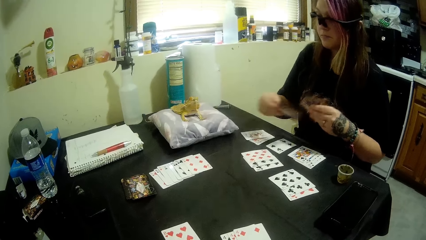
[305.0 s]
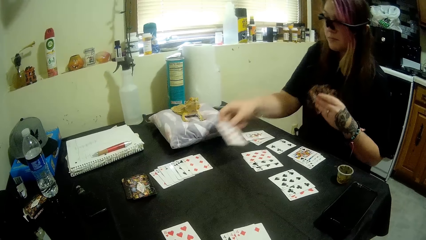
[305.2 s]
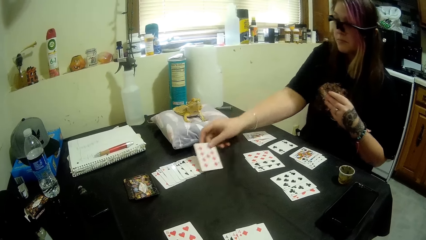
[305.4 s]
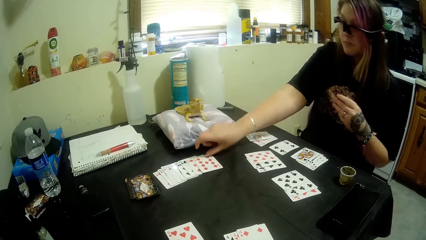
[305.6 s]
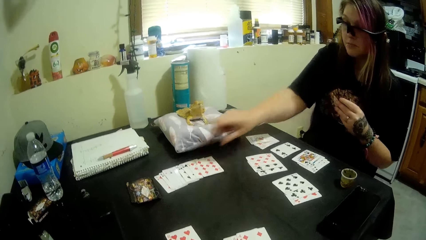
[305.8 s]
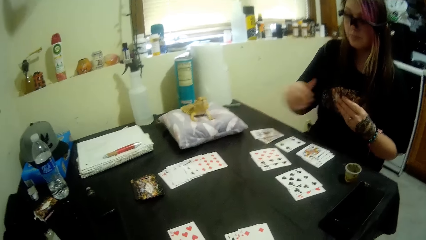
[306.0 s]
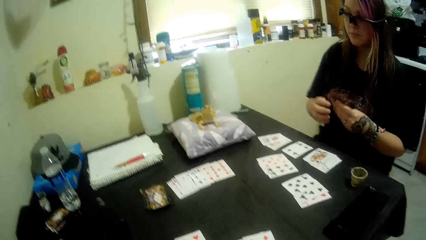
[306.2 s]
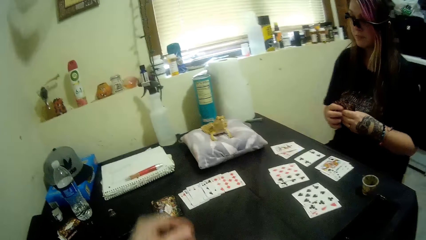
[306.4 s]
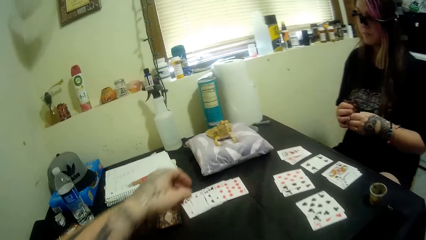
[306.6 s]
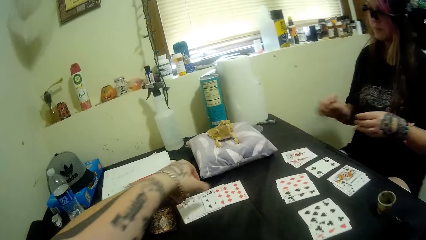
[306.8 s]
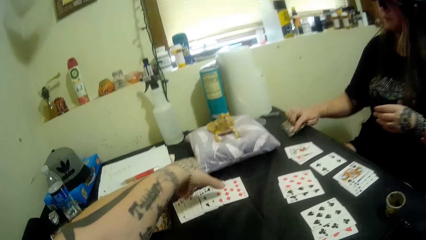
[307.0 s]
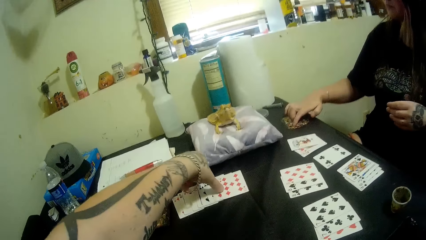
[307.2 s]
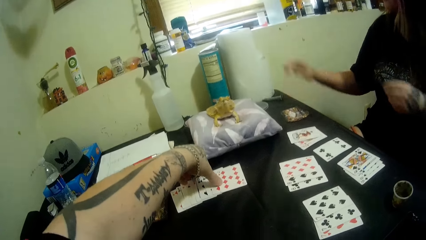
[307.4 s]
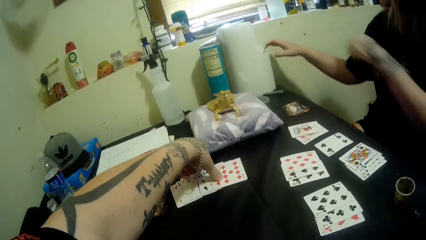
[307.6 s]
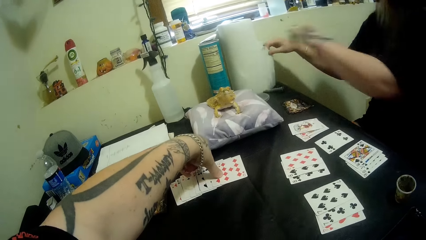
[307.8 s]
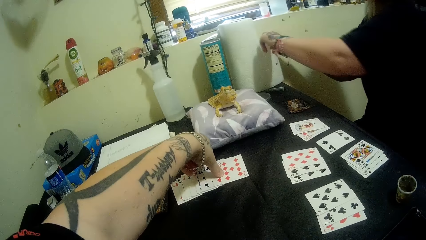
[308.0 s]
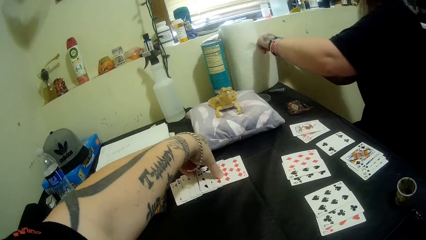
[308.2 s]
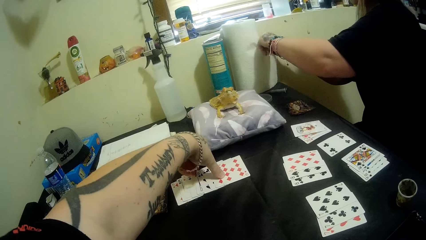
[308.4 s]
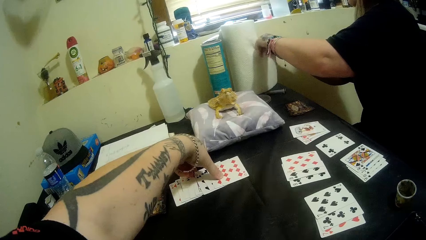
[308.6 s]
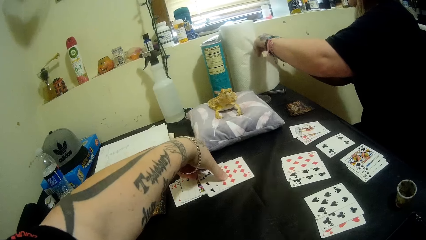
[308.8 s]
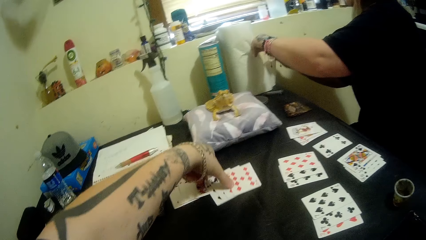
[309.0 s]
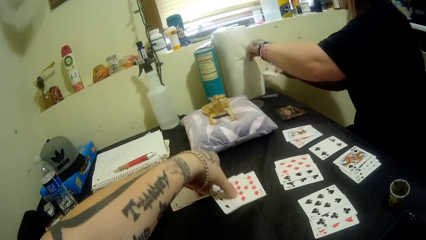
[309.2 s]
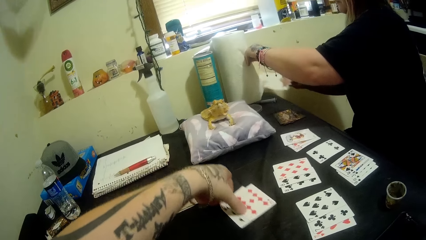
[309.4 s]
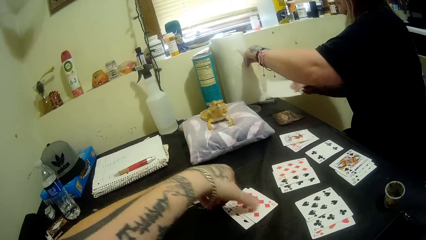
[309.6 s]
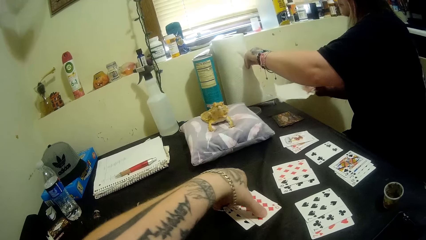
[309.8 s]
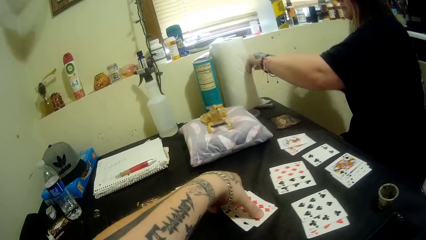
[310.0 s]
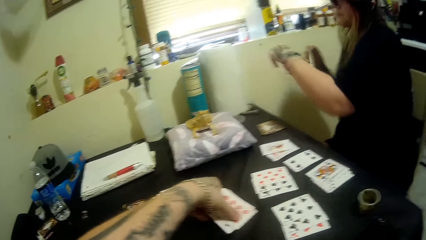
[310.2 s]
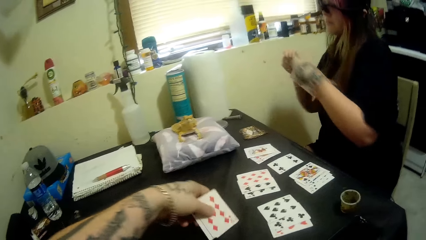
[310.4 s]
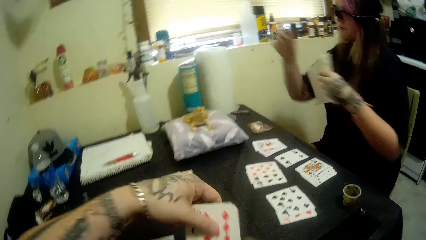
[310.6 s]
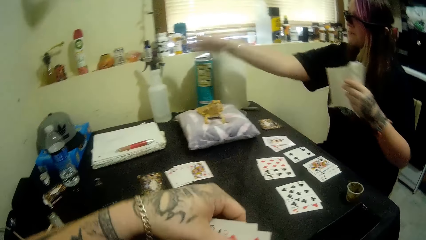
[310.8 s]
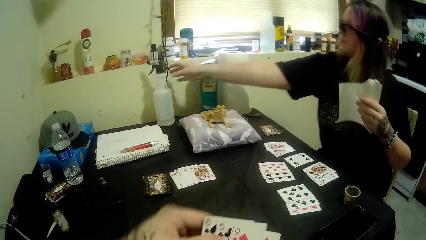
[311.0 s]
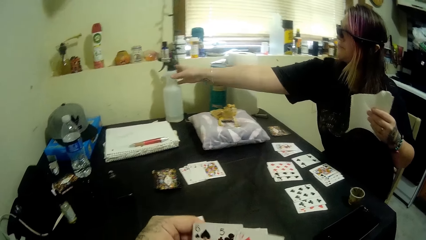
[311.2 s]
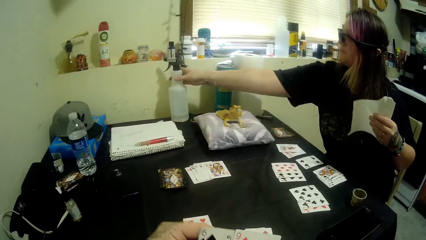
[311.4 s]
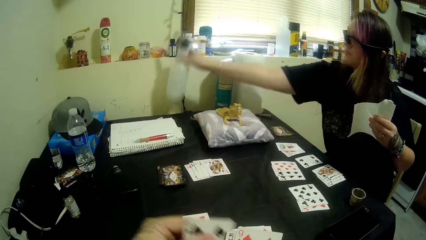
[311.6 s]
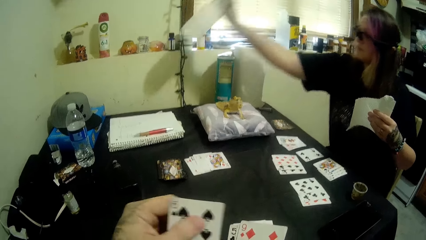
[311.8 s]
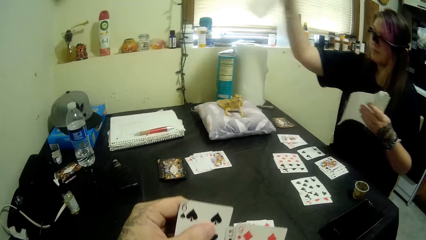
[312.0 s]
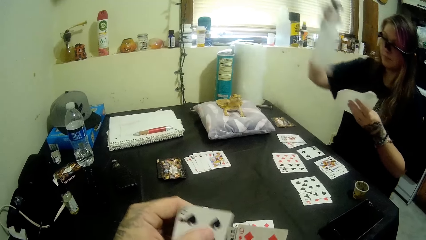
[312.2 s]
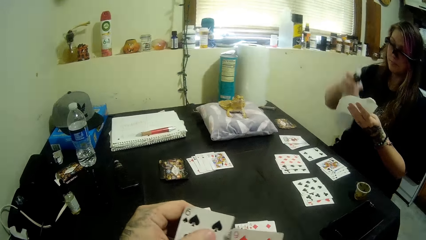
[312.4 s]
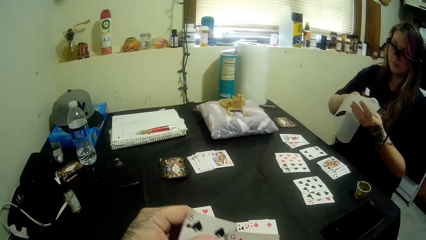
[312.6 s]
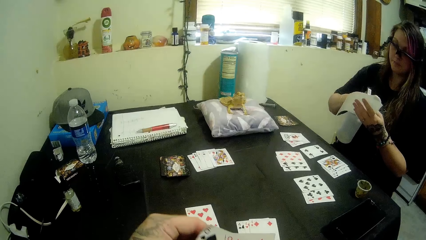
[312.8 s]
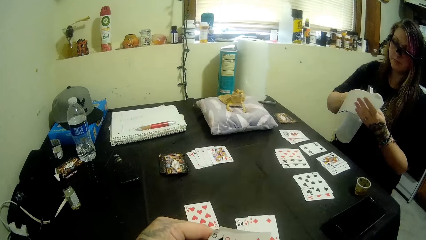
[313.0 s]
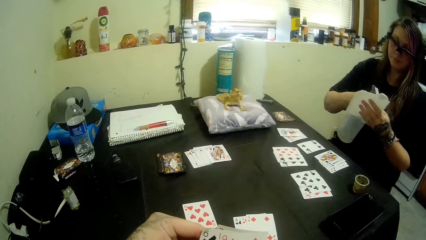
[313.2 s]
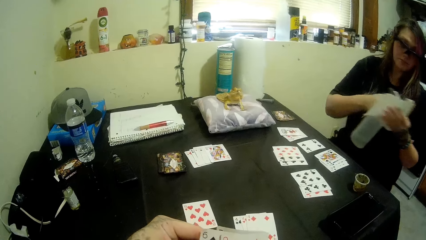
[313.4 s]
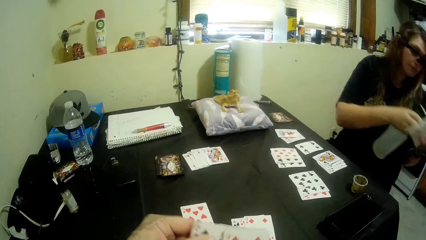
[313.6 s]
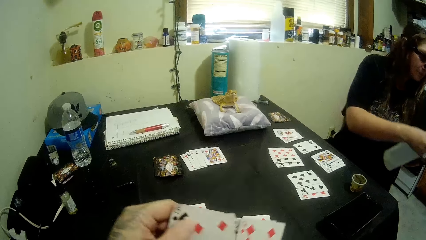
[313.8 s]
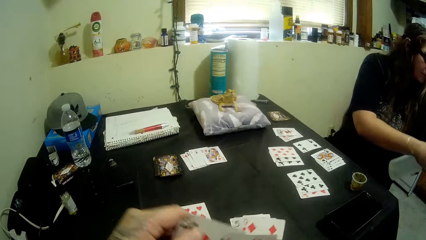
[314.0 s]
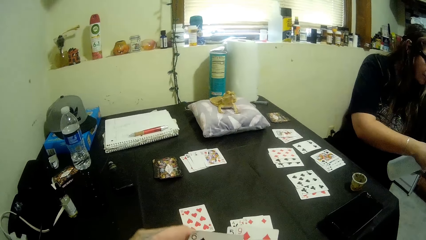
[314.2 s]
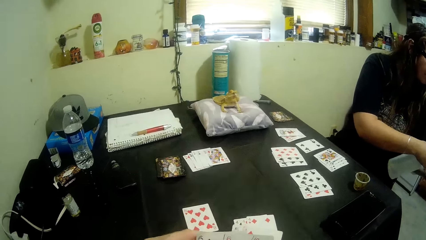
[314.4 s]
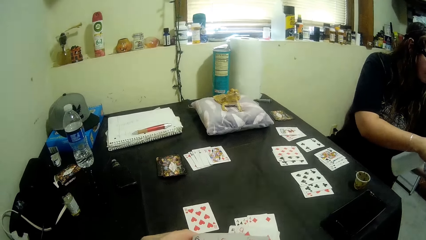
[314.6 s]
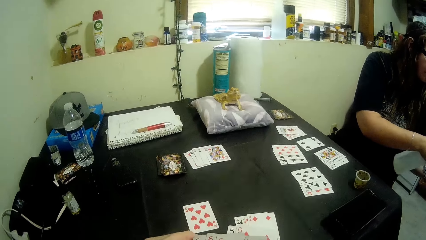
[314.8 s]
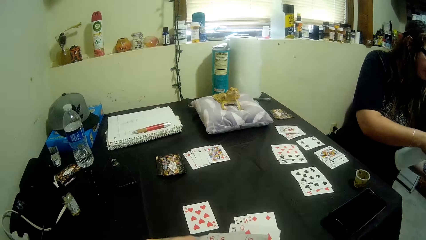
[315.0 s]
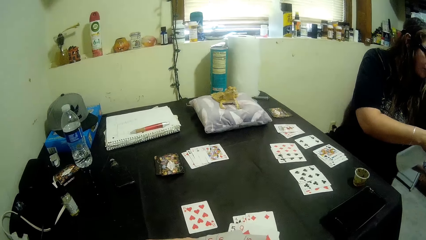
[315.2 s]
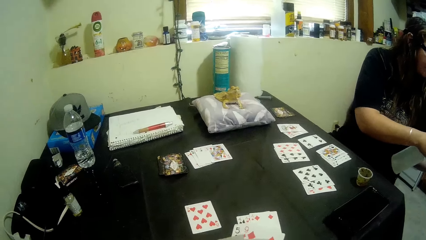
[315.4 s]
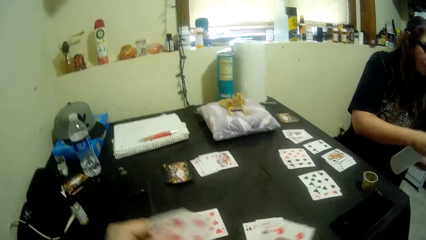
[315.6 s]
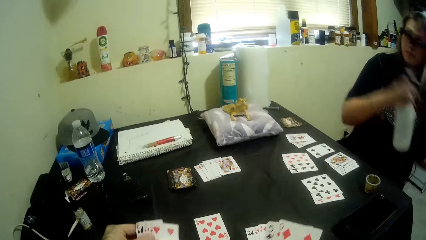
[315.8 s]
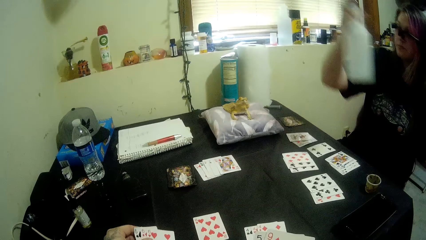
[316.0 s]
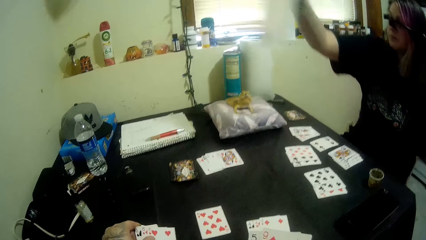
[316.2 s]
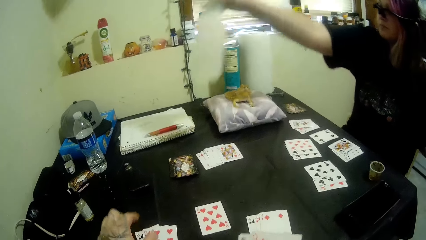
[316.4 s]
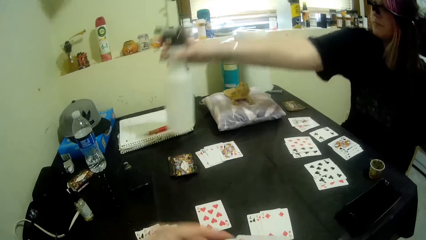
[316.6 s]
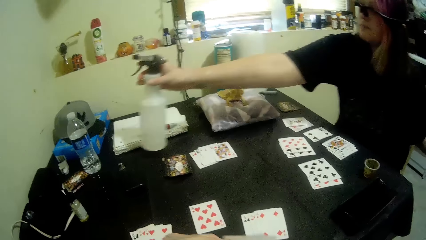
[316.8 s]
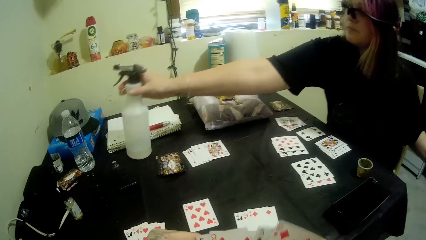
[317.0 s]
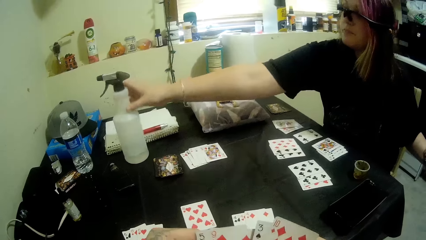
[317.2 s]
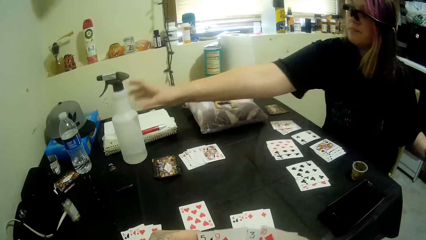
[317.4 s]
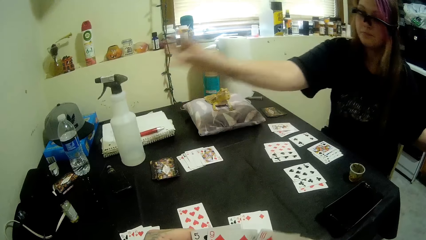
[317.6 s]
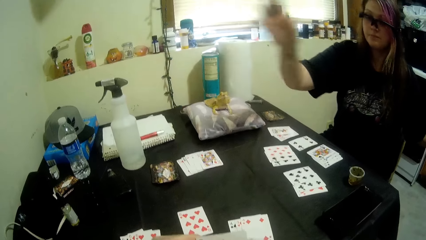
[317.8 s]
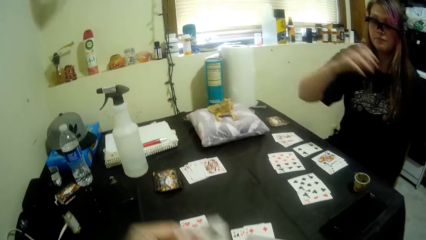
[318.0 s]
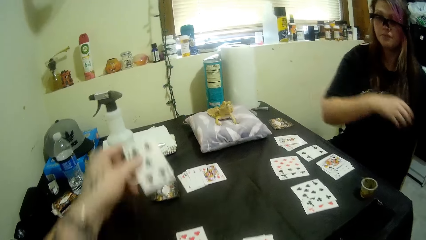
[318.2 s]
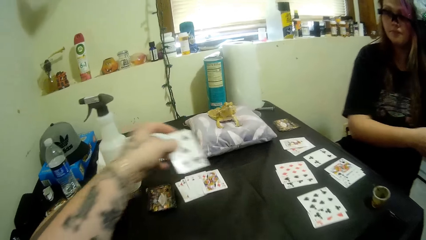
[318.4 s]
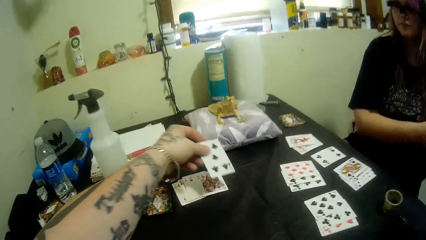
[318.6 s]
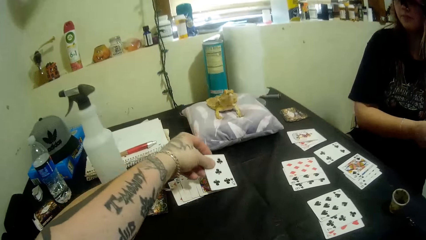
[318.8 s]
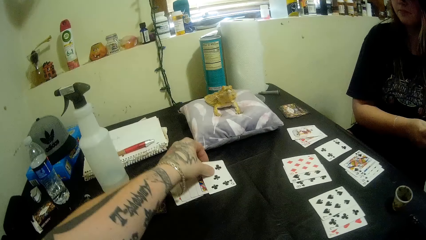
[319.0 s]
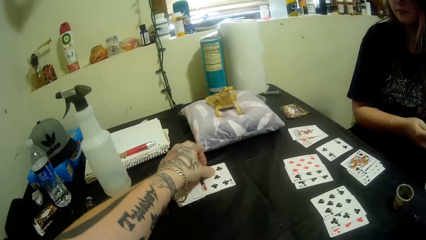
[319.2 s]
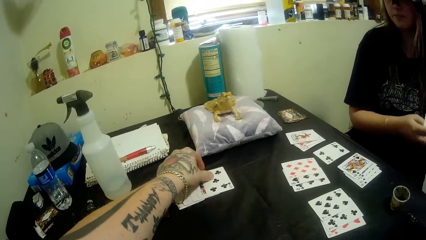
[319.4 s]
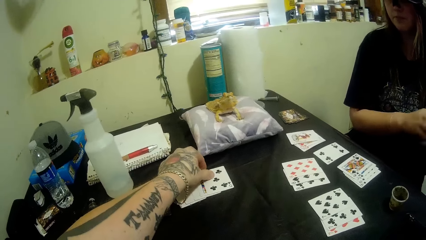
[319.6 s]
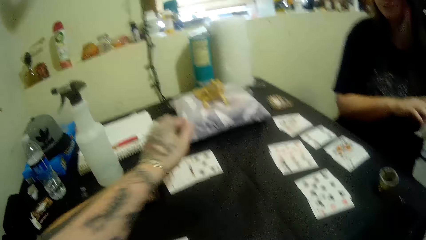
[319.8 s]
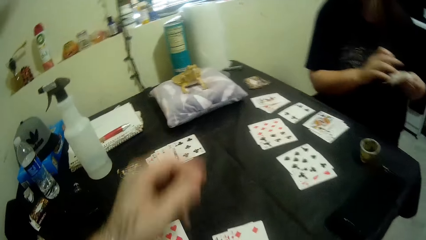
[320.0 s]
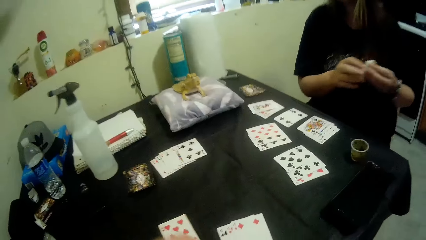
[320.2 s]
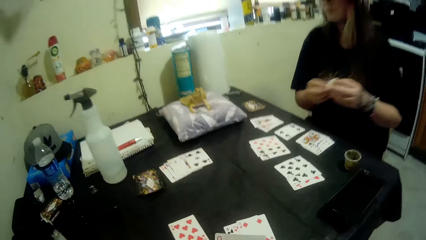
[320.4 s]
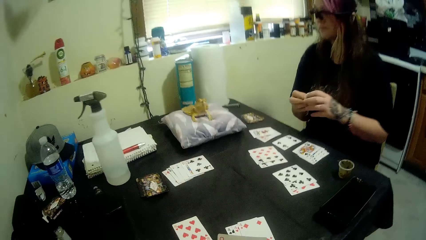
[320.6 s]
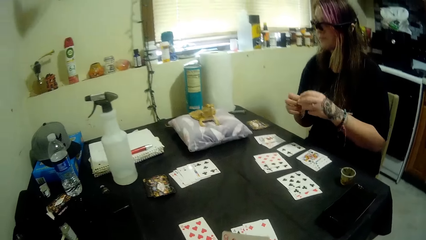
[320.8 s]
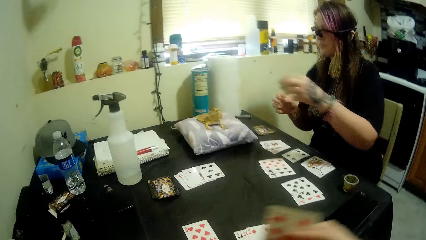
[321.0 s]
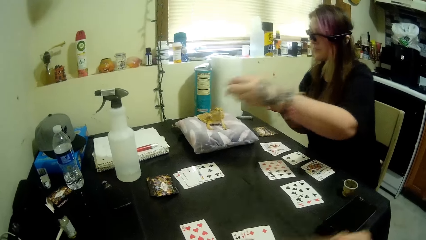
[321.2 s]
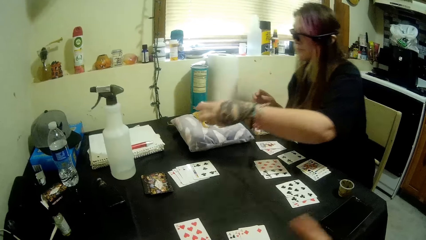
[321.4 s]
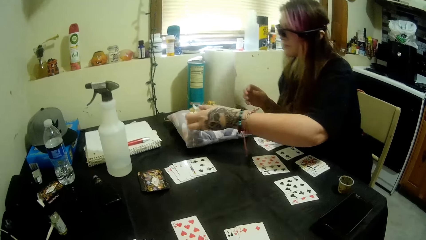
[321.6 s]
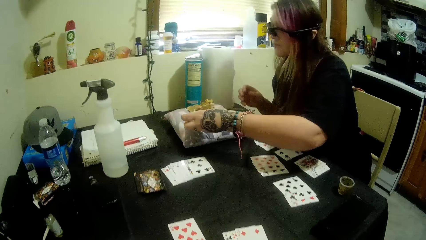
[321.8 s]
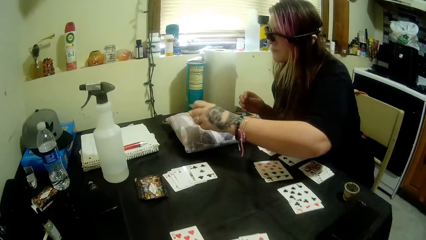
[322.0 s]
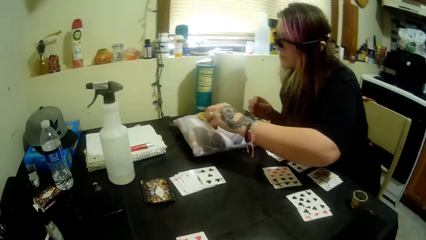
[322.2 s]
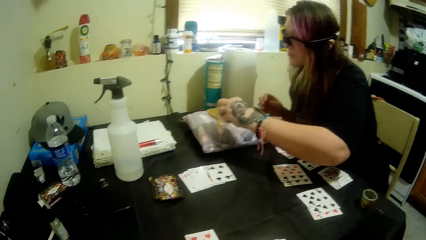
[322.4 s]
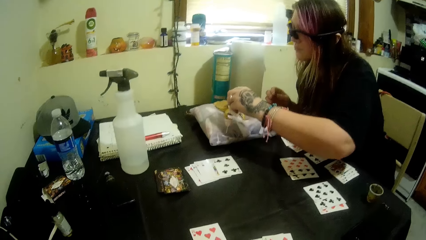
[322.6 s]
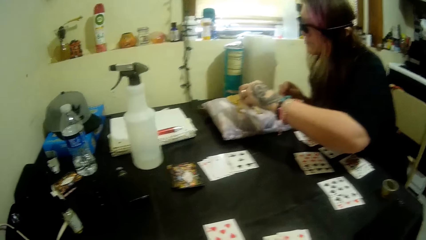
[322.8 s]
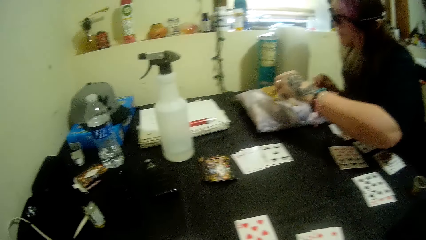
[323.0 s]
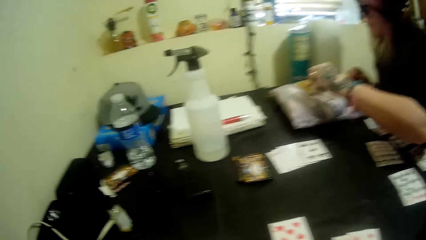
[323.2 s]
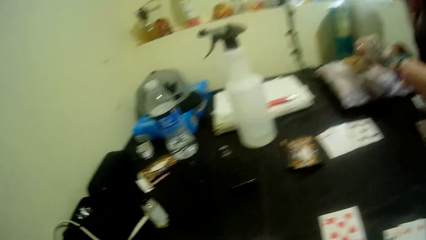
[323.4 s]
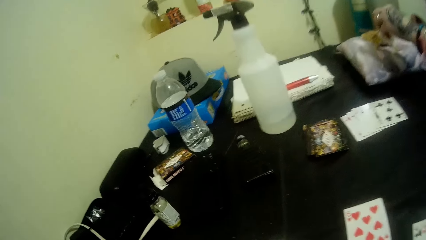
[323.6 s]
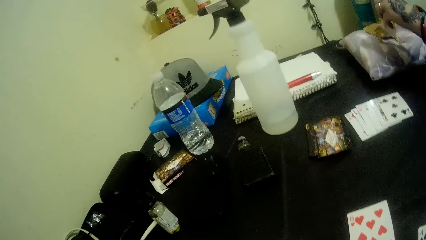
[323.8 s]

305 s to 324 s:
A woman drops the cards in her hand on the table. The camera wearer moves some cards on the table with his left hand. He picks up a card on the table. The woman cuts a piece of tissue paper from a roll on the table with both hands. The camera wearer picks up the cards from the table with his left hand. The woman passes the tissue paper from her right hand to her left hand, picks up a spray from the table with her right hand, holds a bottle and applies some water from the spray to the tissue paper. The camera wearer holds the cards. The woman drops the spray on the table. The camera wearer places a card on the table with his left hand. The woman passes the tissue paper from her right hand to her left hand and feeds water to the bearded dragon with the tissue paper.
